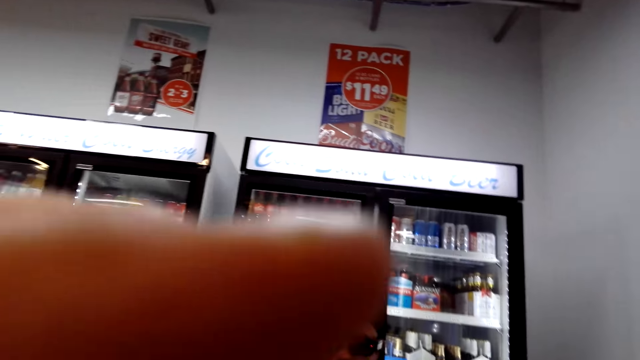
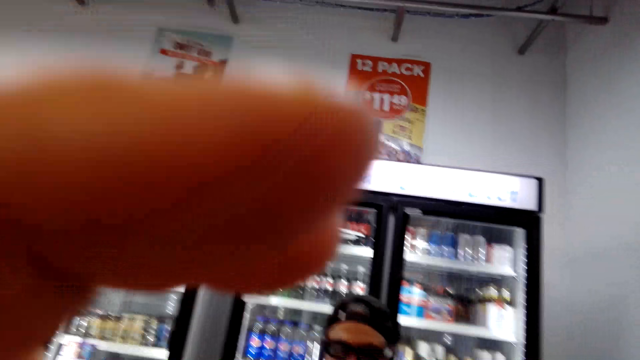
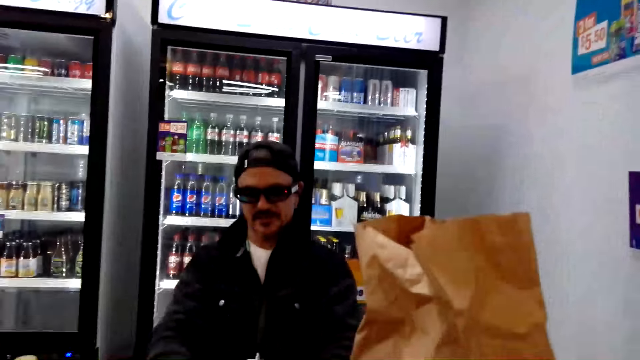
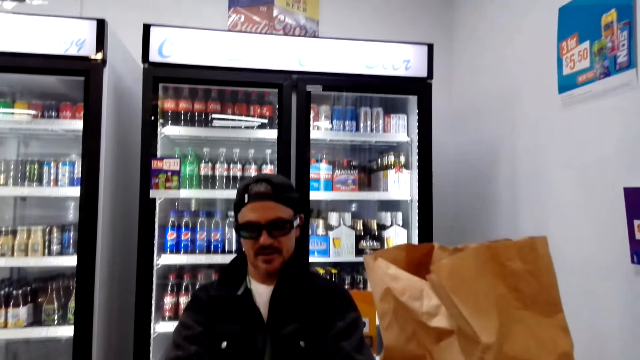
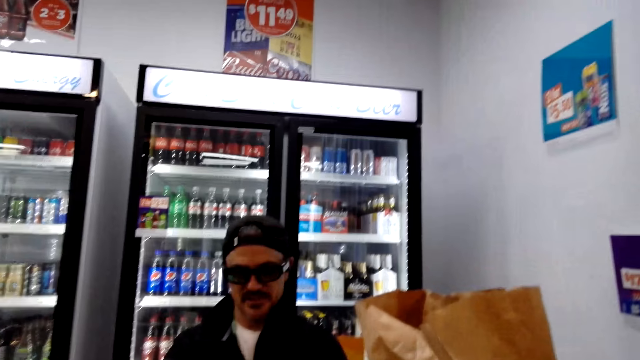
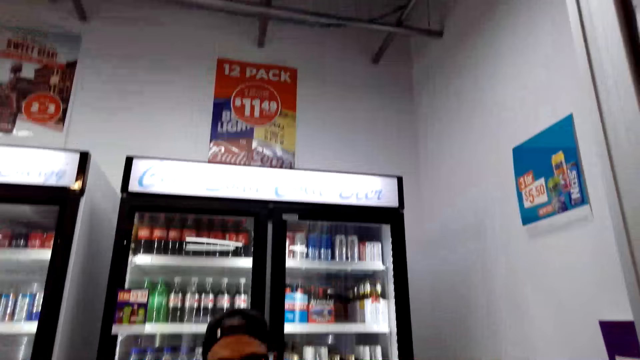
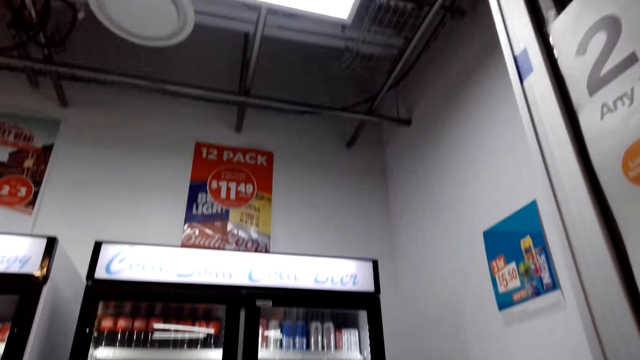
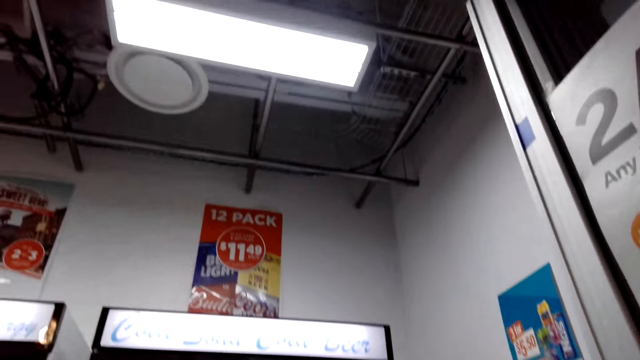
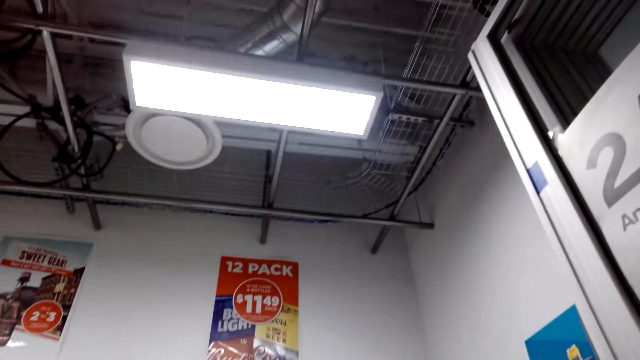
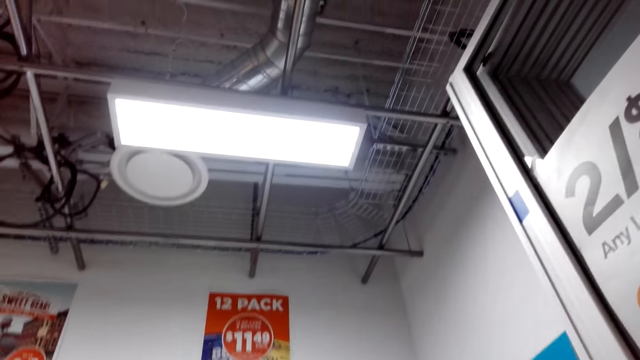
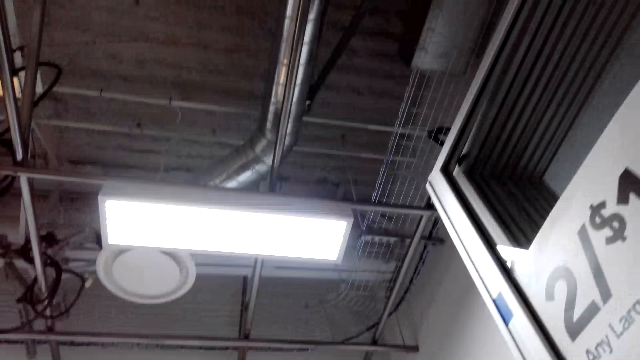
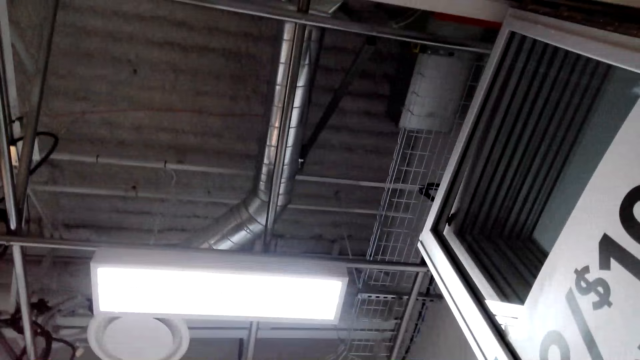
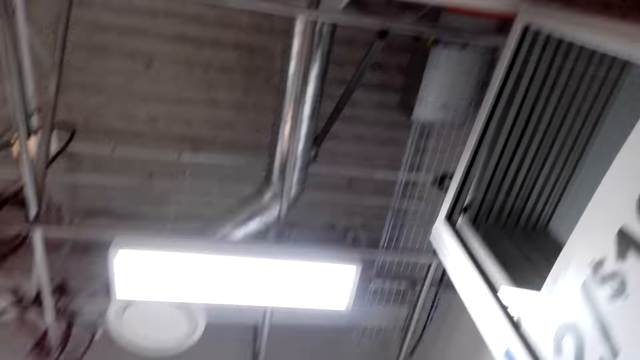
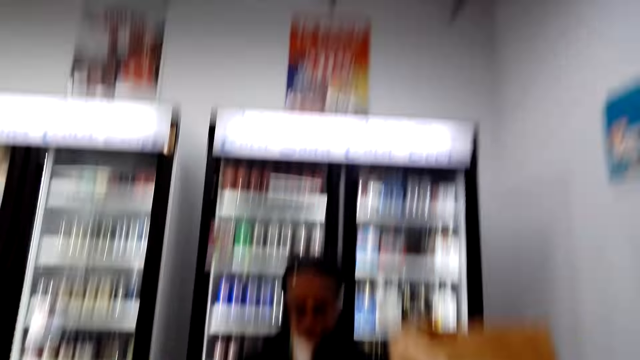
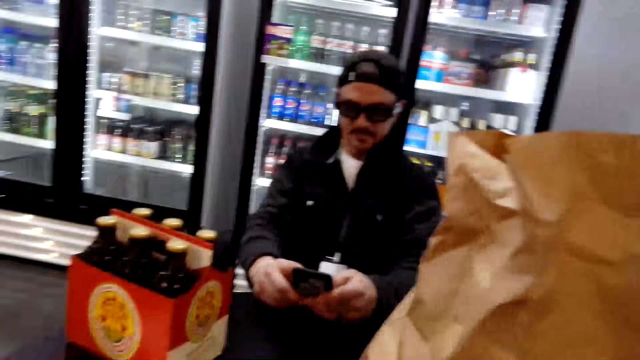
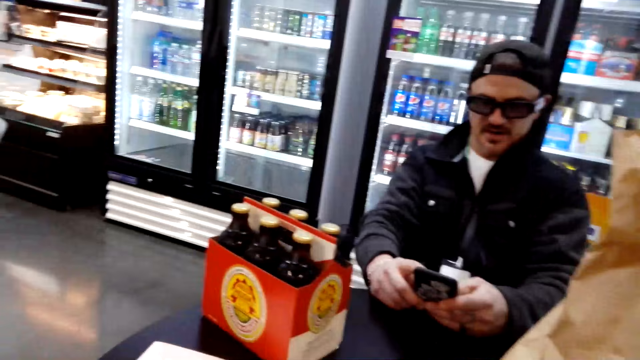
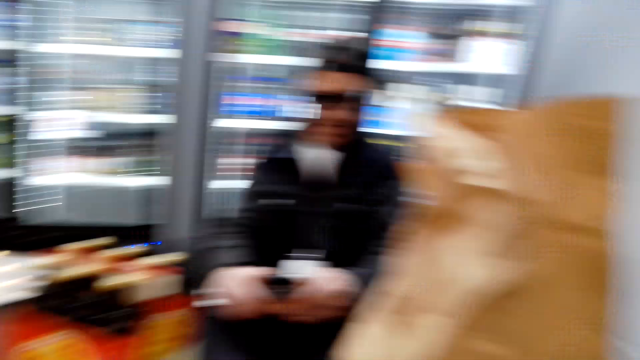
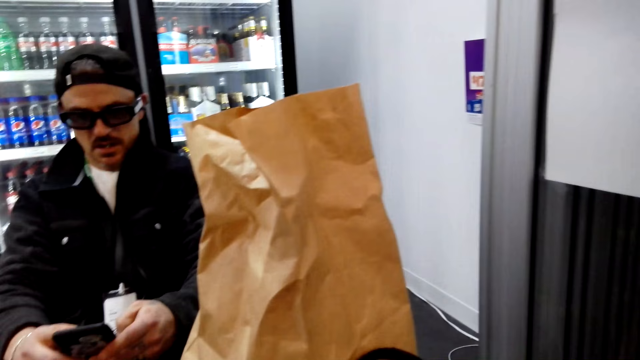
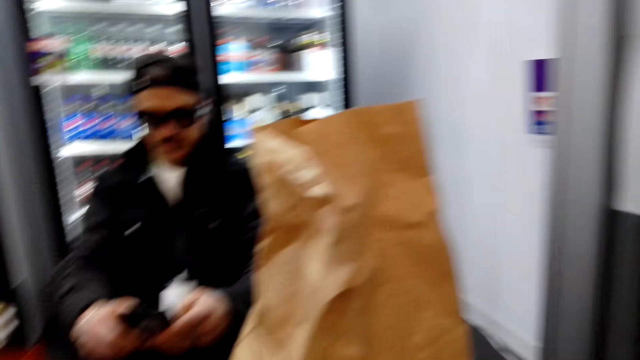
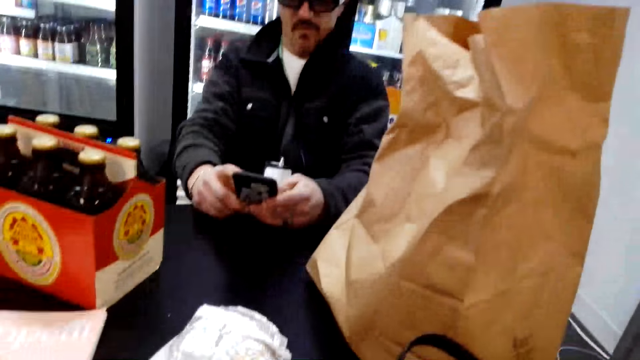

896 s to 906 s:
The camera wearer adjusts the camera. A man converses with the camera wearer. The camera wearer looks around. The man operates a phone.

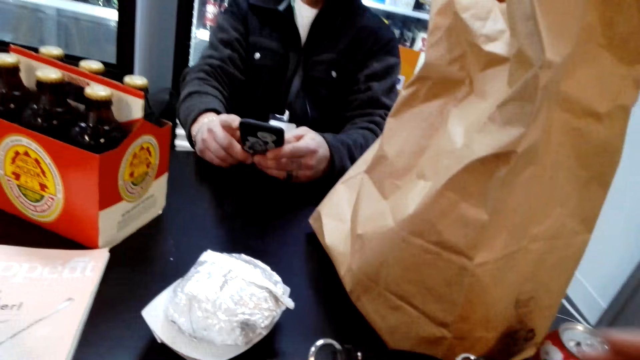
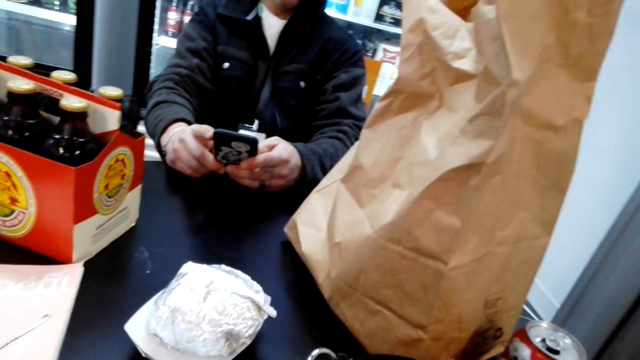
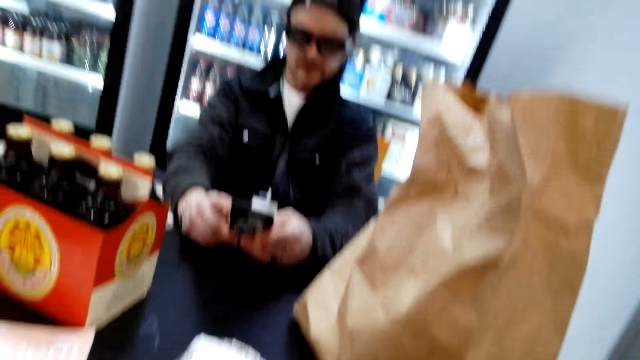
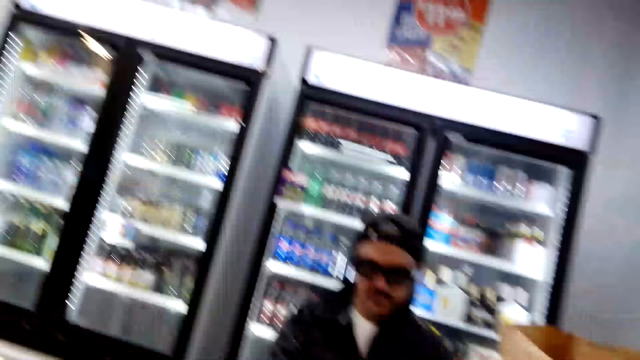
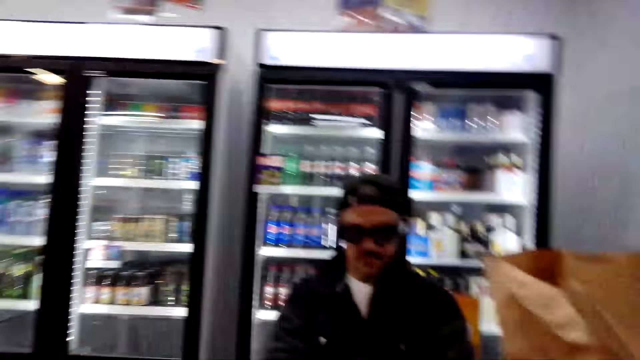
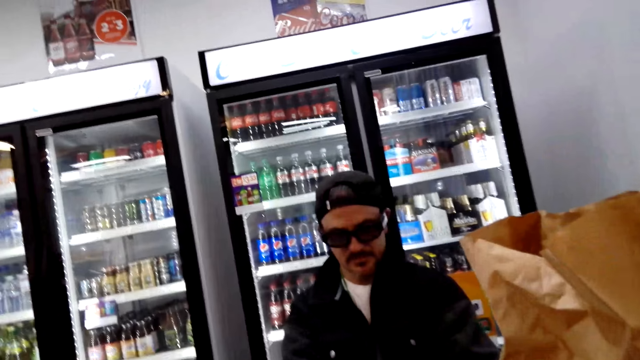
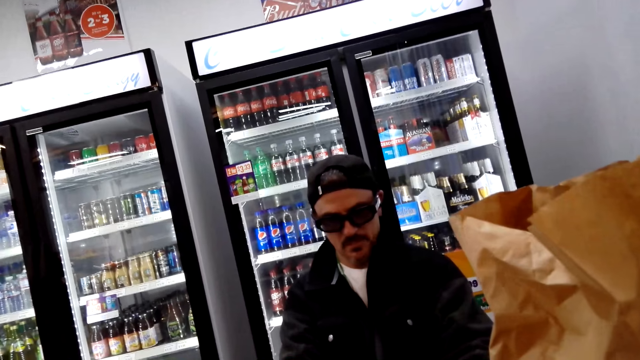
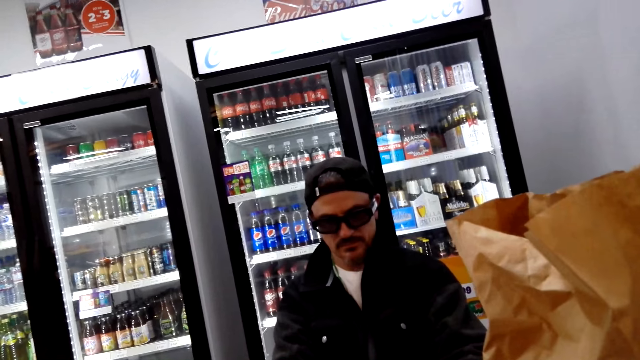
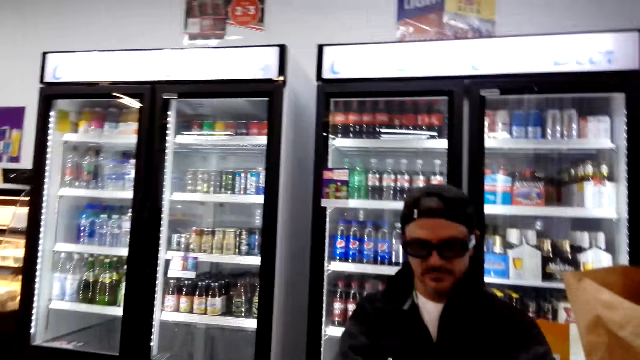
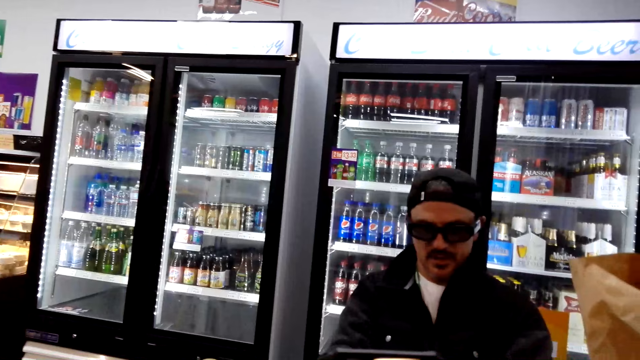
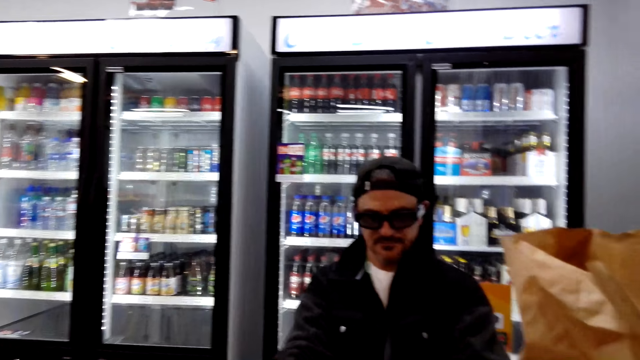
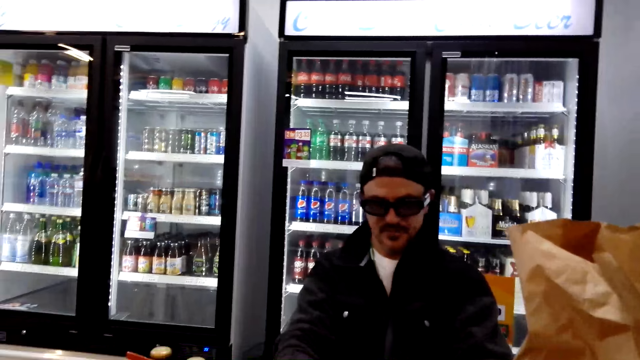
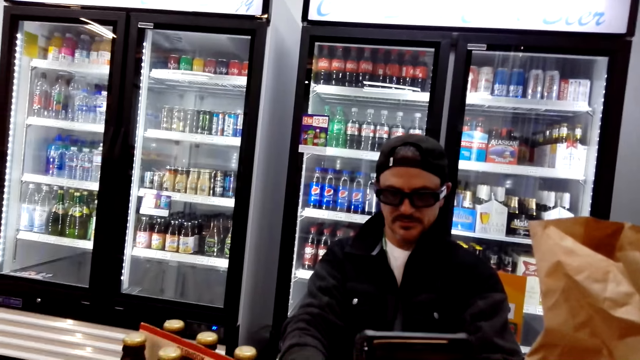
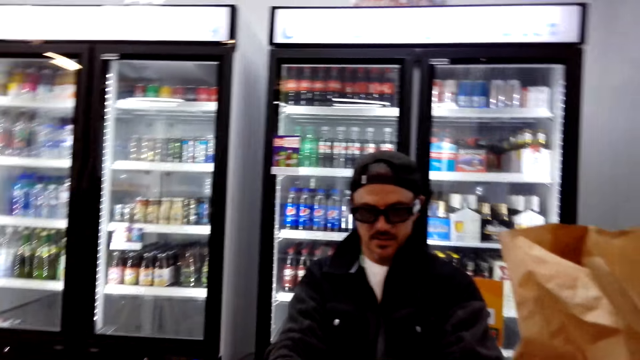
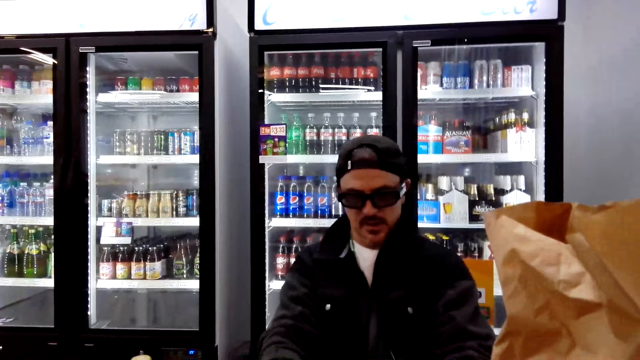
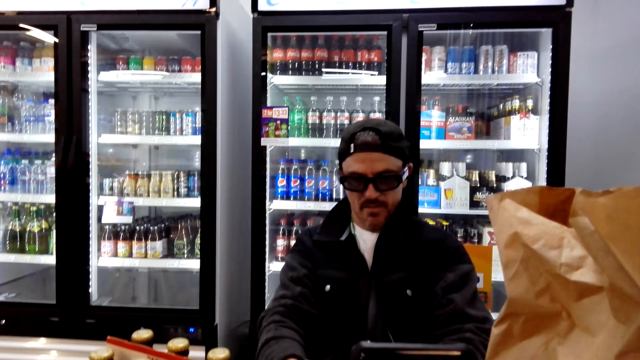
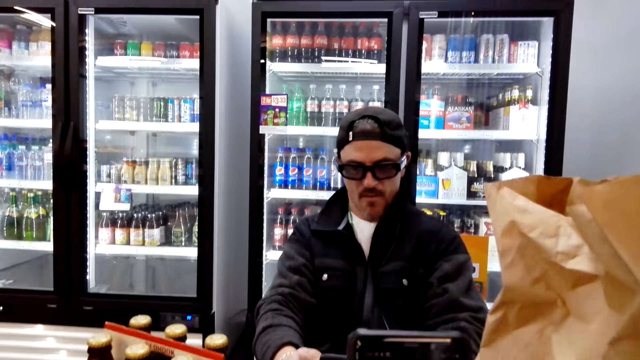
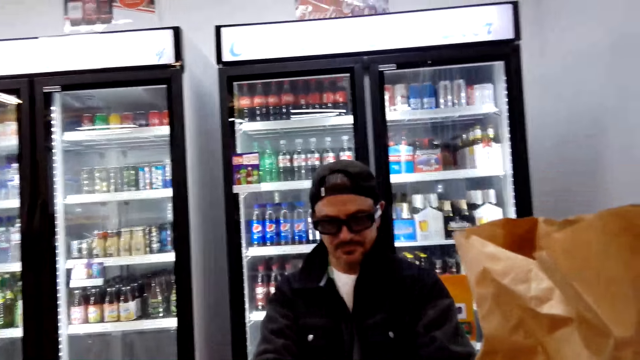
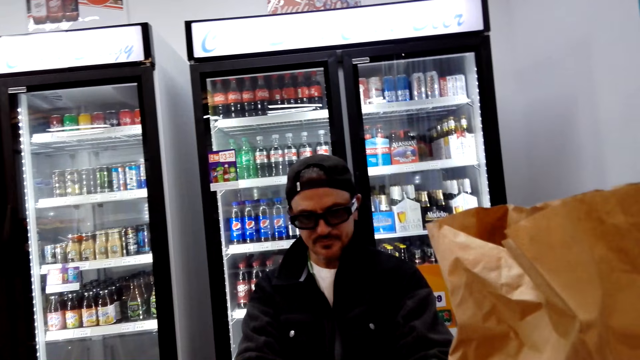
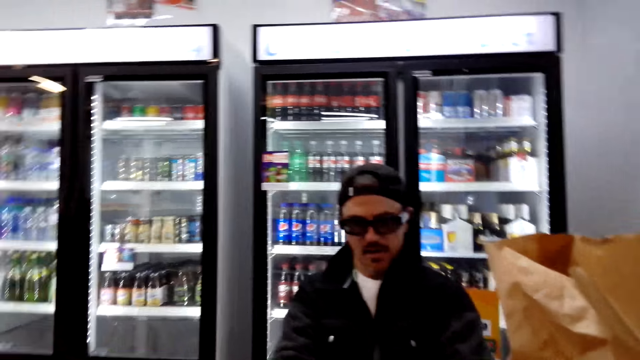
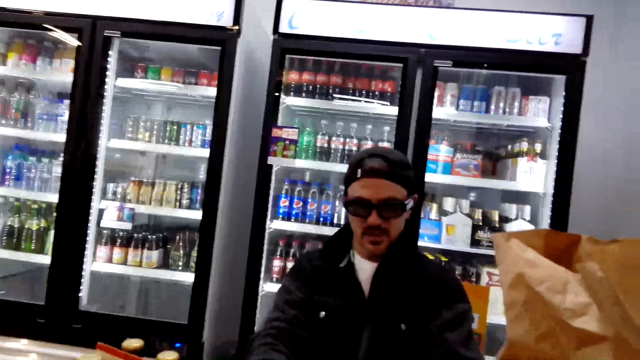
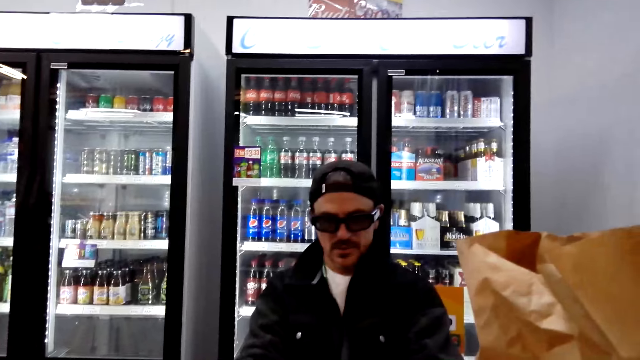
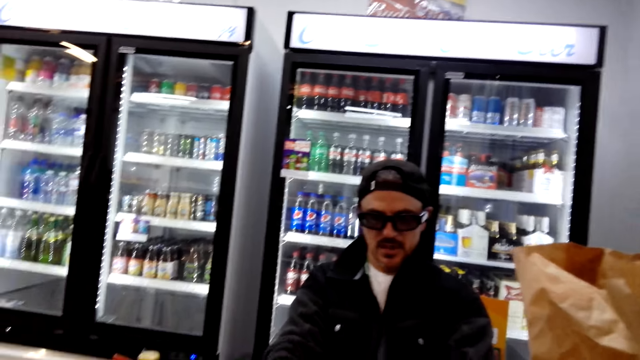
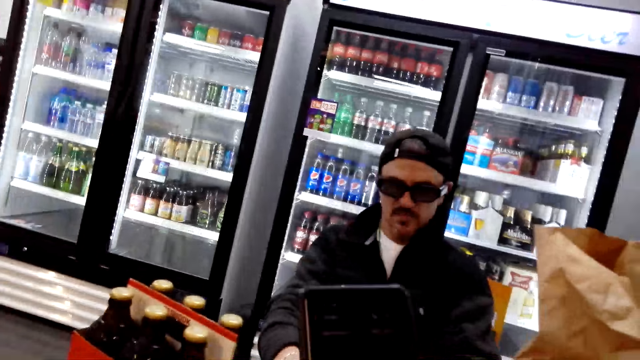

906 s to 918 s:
The camera wearer looks around. They operate a phone. They look around.
